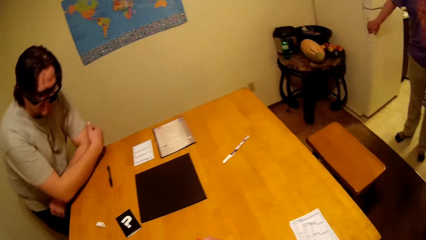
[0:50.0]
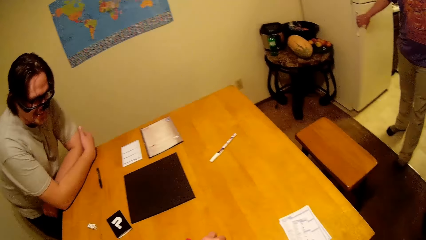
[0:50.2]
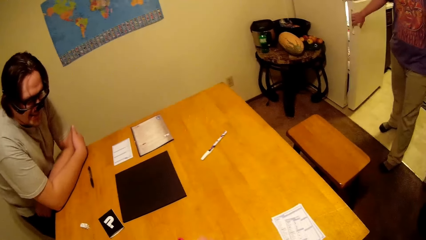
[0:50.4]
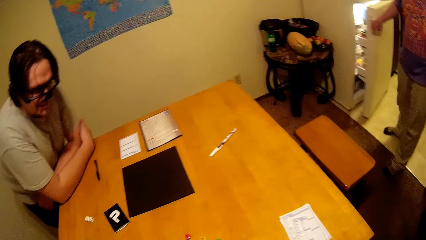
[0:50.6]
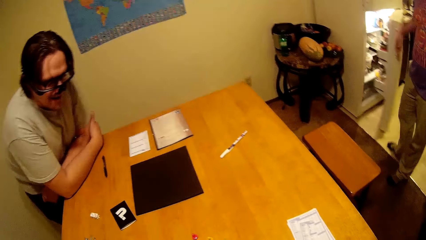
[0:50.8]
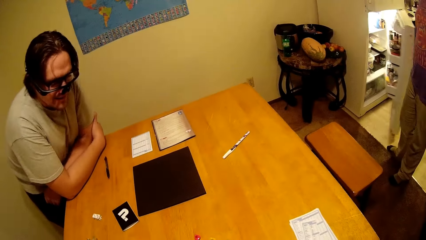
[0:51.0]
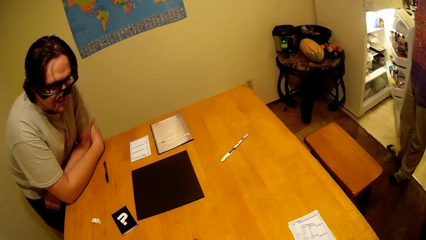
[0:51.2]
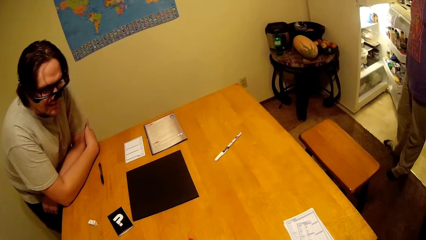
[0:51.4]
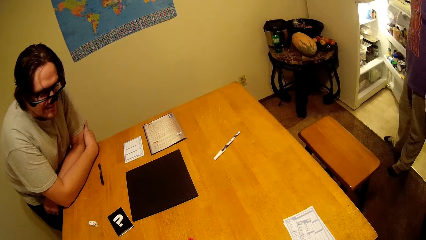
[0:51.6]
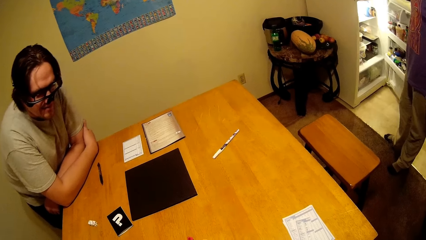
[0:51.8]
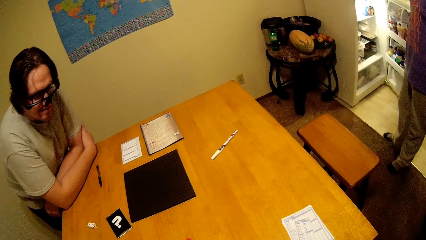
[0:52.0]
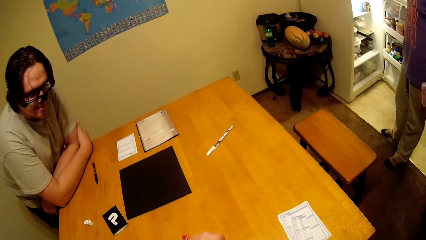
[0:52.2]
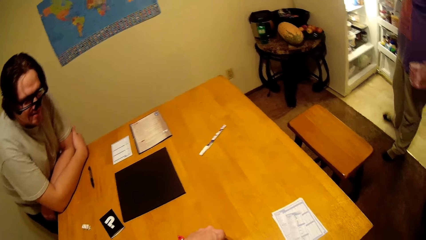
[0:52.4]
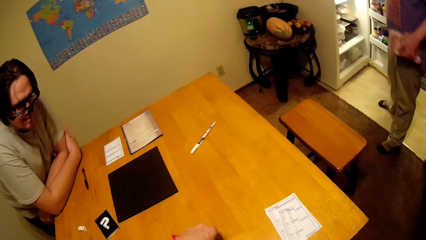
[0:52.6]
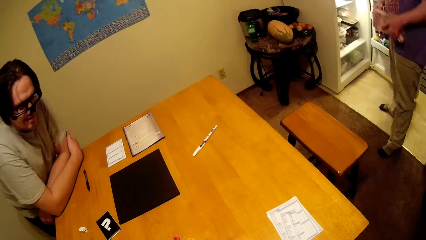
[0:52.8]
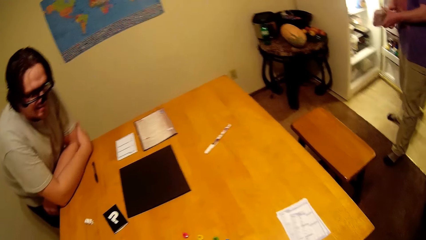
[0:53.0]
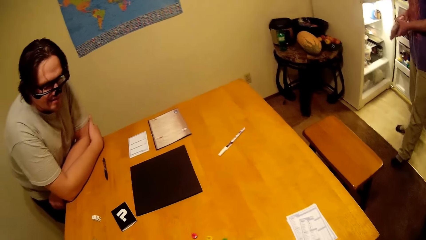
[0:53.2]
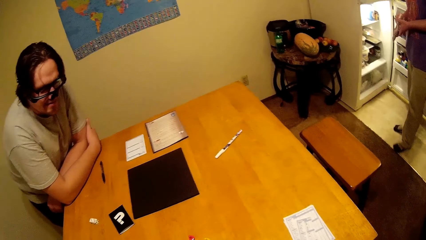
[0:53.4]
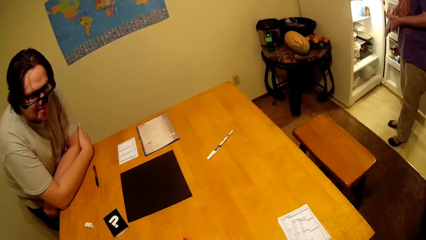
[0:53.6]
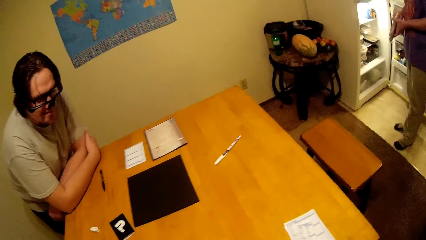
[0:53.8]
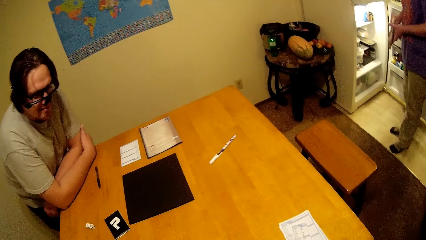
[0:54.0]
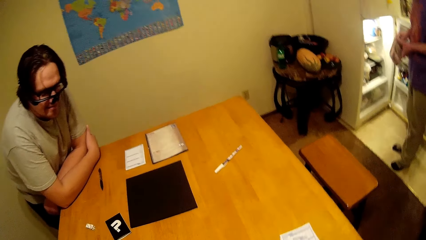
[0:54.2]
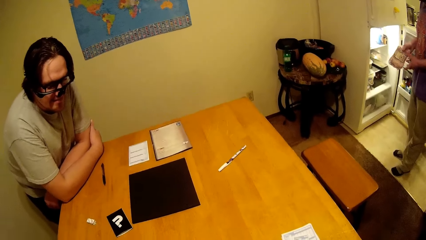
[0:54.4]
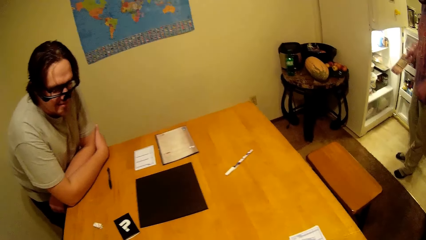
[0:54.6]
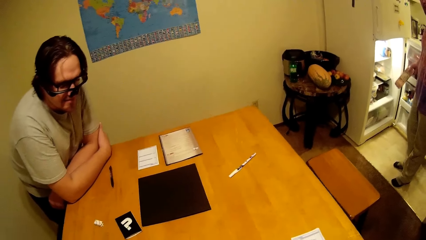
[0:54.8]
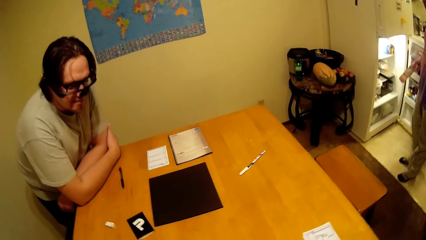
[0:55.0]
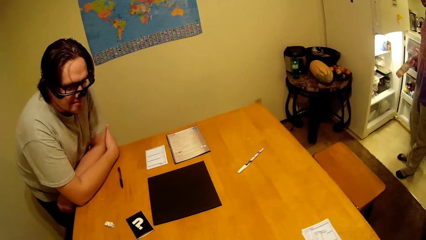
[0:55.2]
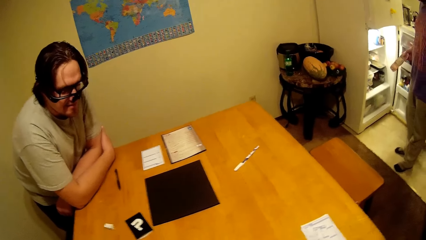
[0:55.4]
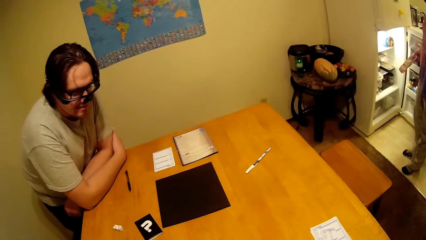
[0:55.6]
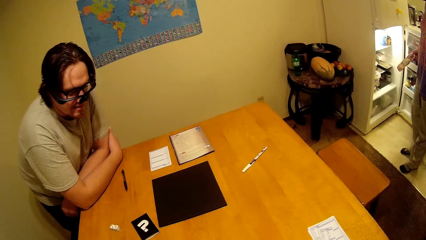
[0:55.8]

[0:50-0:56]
A person is opening the fridge. The person puts hands on the table.

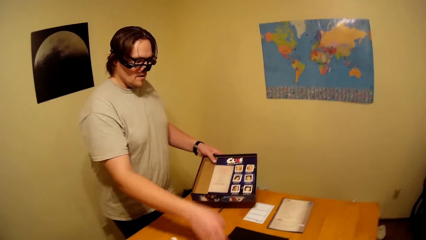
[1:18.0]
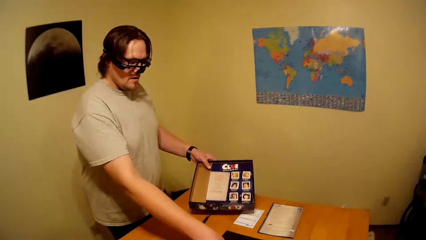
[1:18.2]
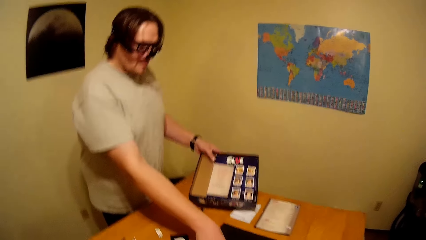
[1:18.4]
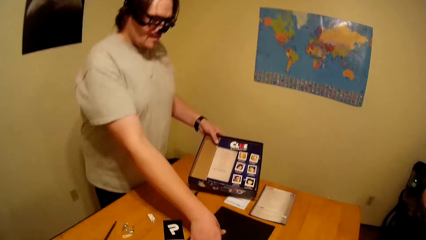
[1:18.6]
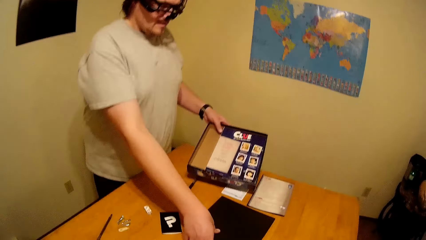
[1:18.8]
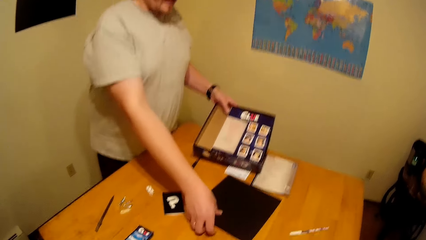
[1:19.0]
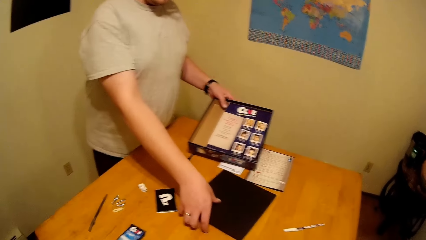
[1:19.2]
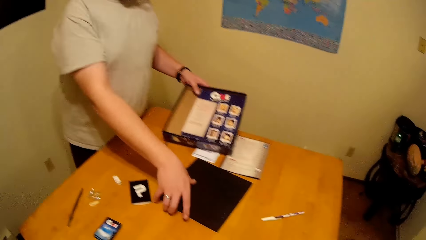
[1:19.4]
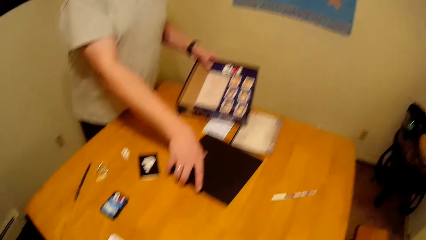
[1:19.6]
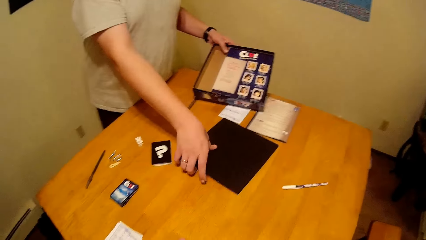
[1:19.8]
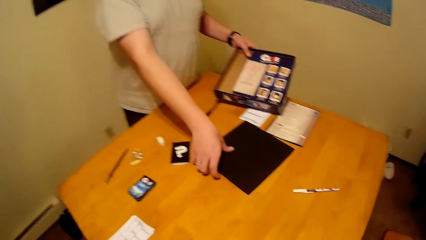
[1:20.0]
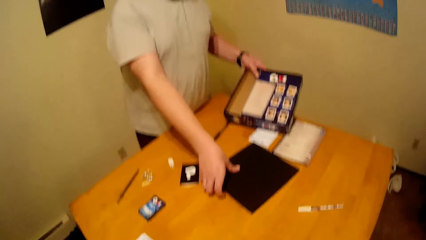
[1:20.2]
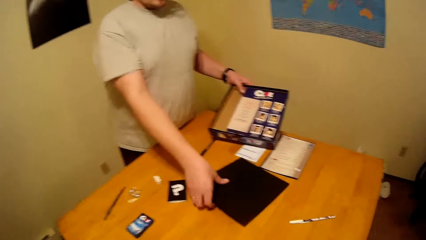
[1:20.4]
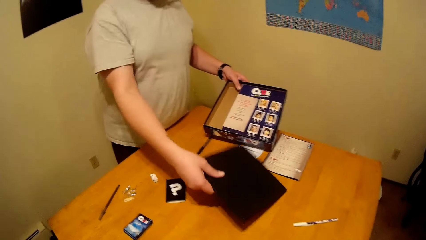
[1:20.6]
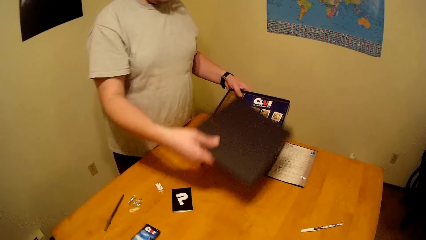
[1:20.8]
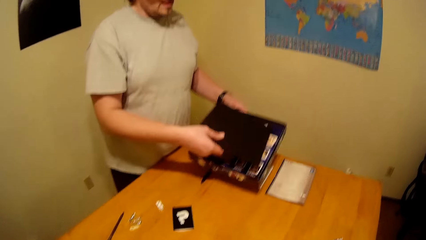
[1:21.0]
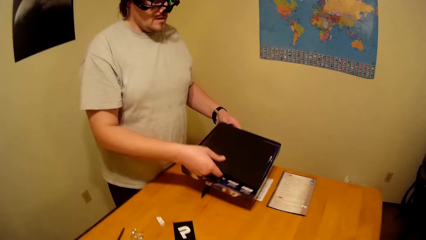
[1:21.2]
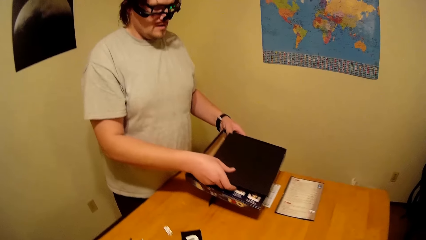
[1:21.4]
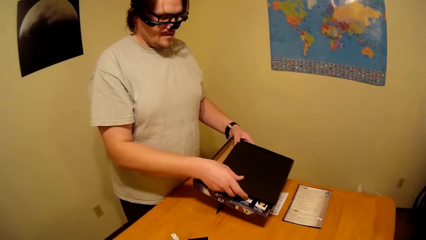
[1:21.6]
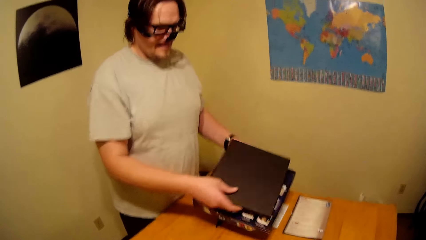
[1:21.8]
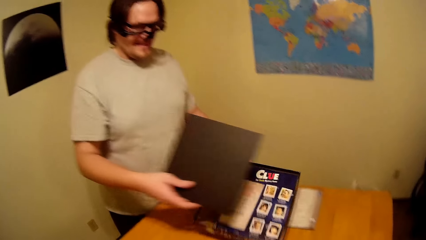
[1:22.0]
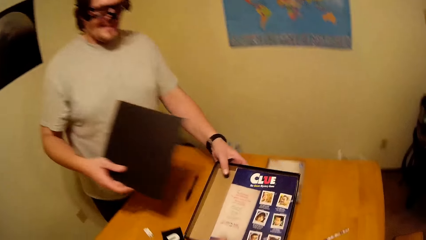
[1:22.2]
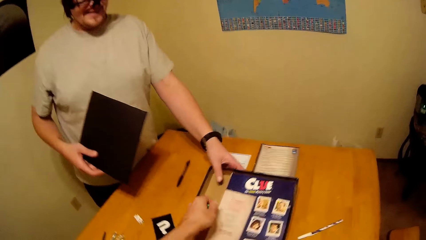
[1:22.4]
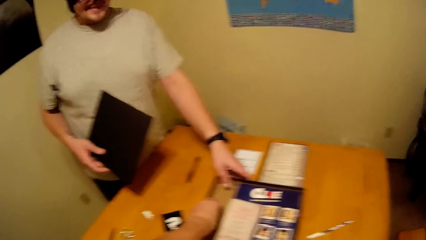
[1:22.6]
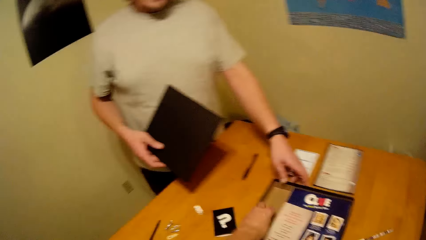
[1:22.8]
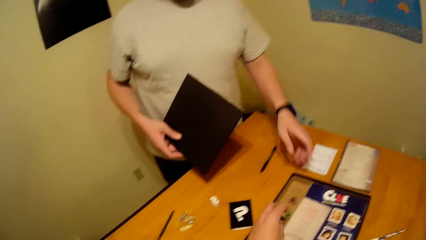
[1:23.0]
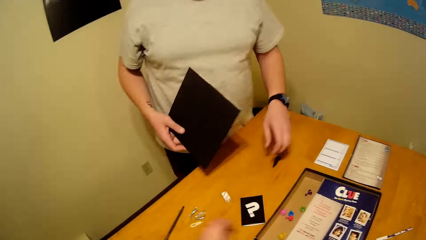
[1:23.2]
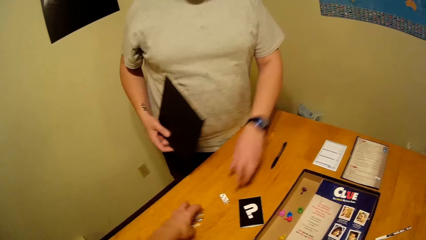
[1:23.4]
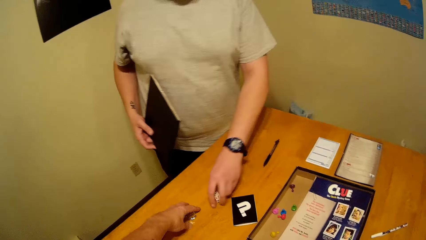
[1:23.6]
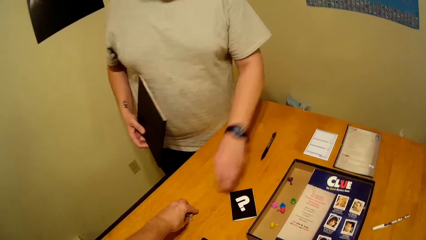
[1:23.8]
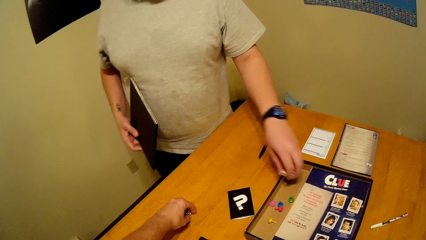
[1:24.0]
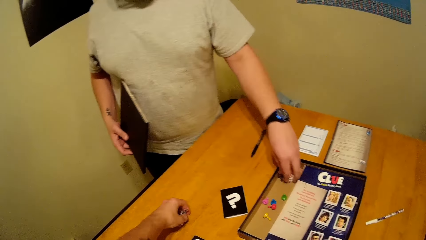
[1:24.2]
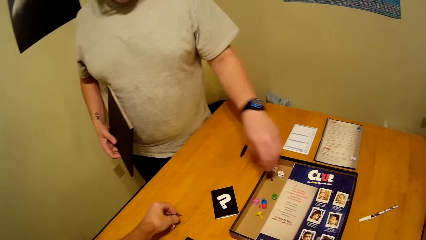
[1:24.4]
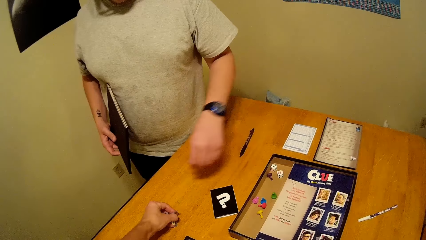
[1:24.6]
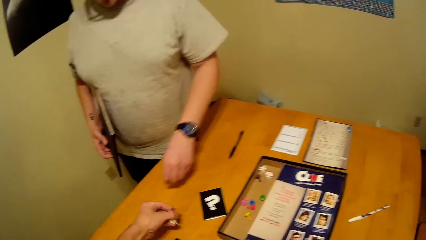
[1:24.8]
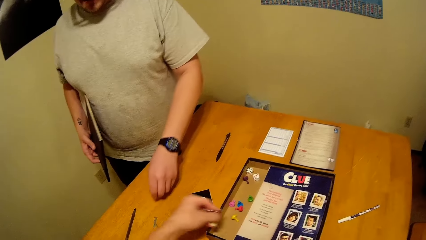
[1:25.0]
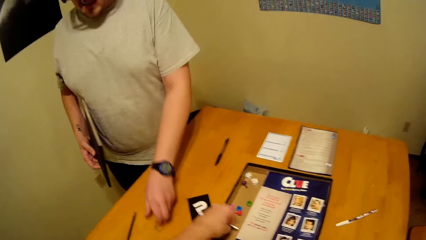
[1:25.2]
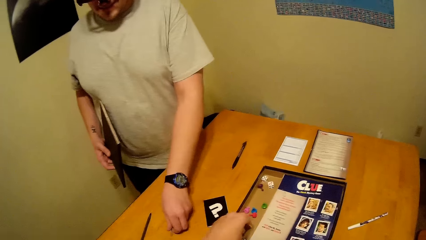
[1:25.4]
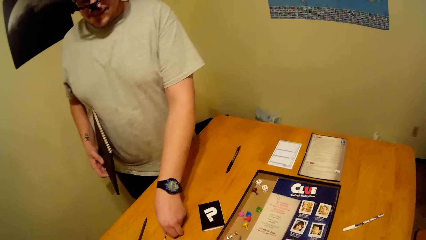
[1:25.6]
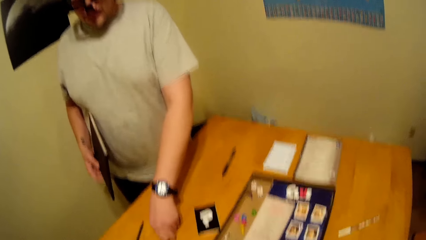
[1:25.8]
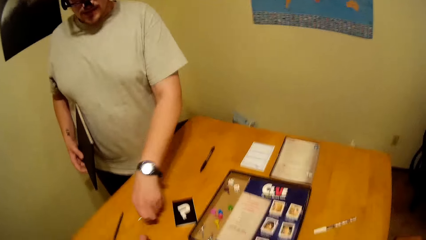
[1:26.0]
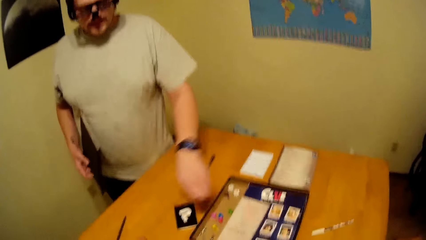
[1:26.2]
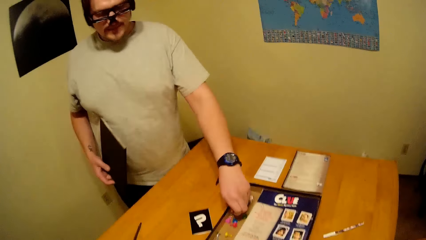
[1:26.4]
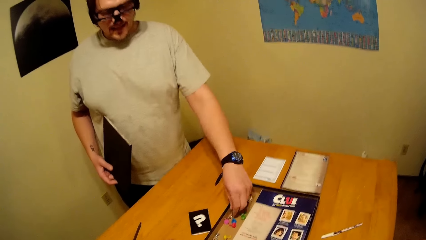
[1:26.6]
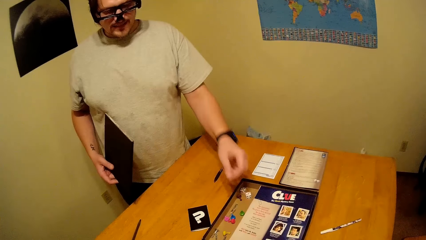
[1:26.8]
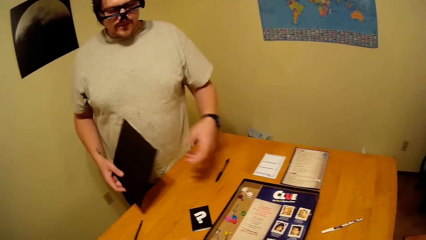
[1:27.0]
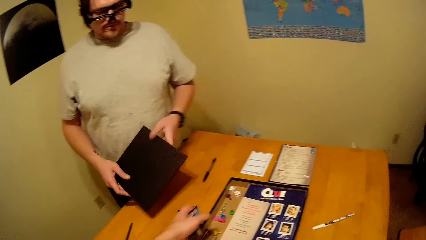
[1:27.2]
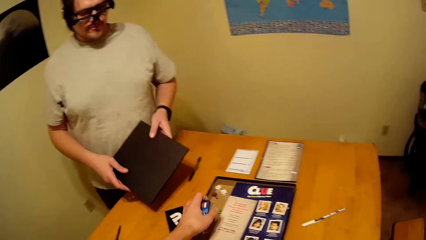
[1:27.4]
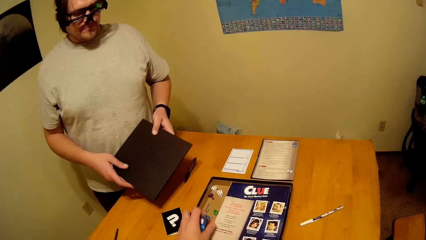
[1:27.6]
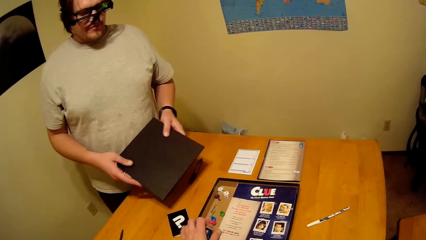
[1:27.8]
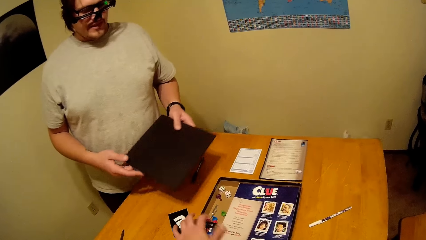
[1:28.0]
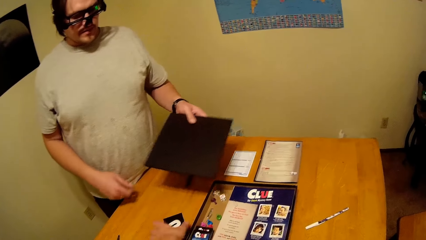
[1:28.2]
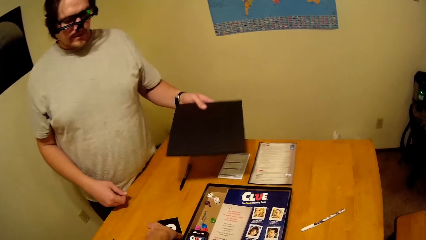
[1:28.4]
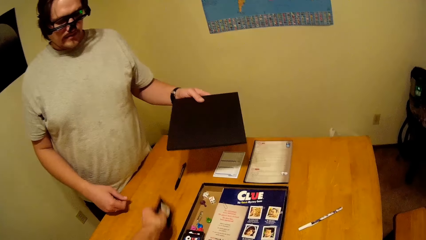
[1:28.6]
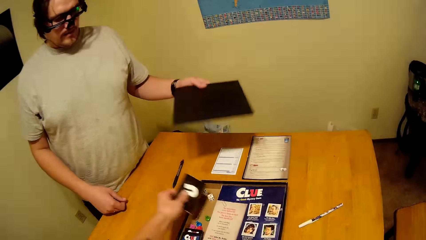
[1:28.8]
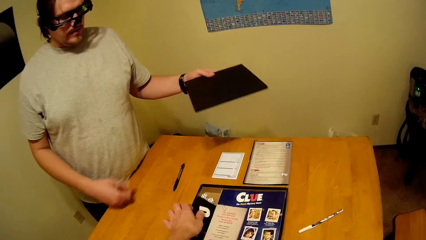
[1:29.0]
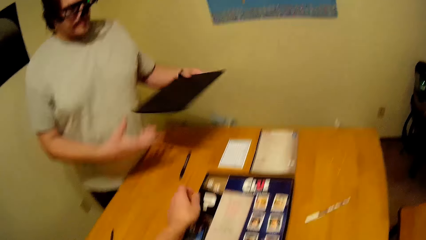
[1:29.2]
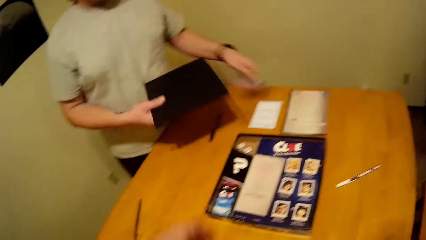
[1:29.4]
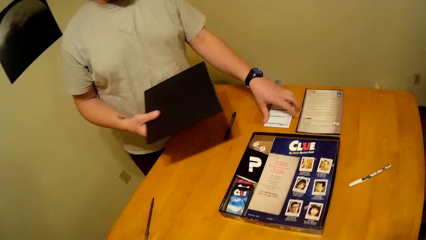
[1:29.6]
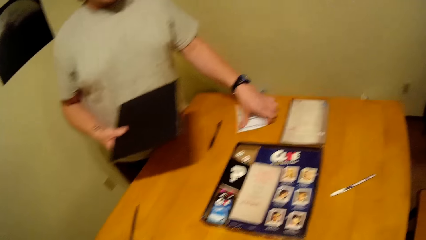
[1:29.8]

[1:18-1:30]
A person is returning the game on its box. The person picks up the game cards from the table.
